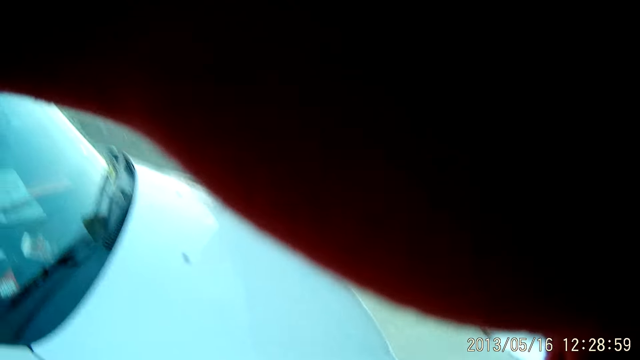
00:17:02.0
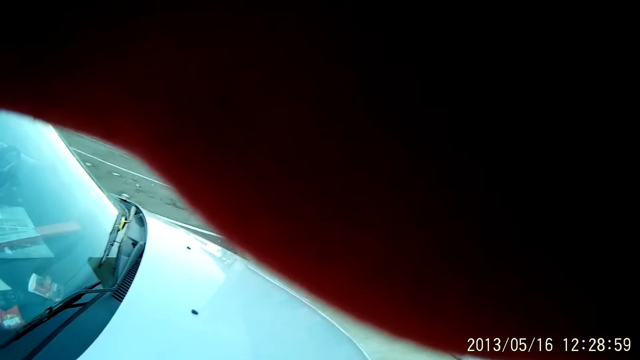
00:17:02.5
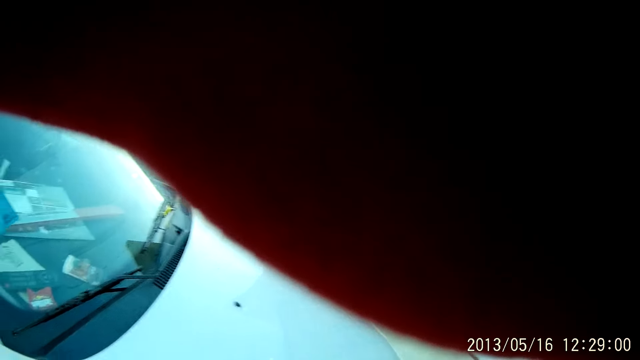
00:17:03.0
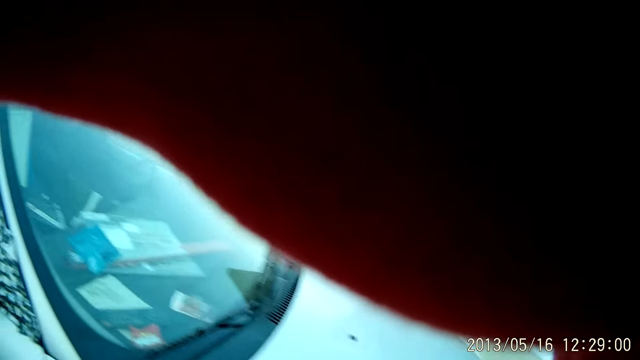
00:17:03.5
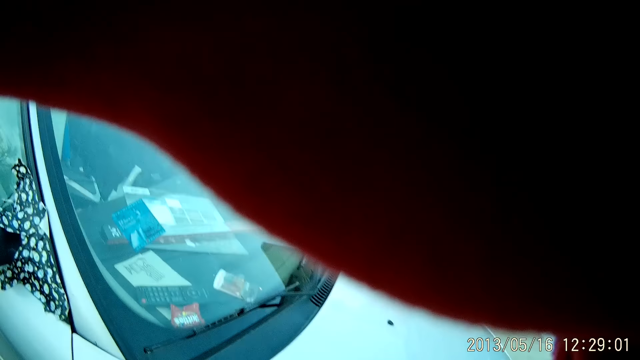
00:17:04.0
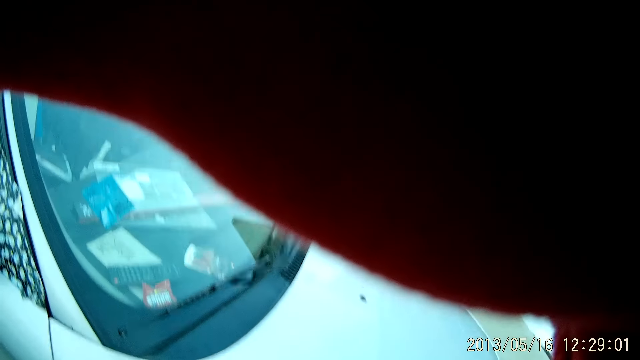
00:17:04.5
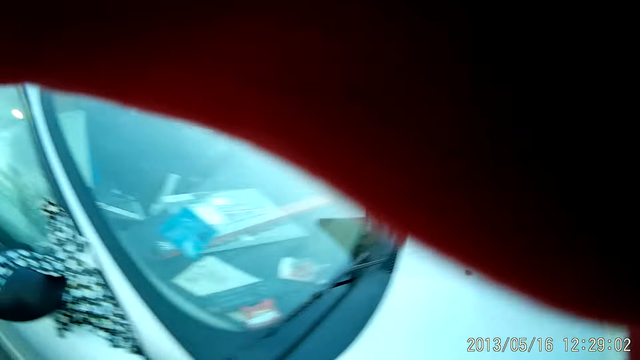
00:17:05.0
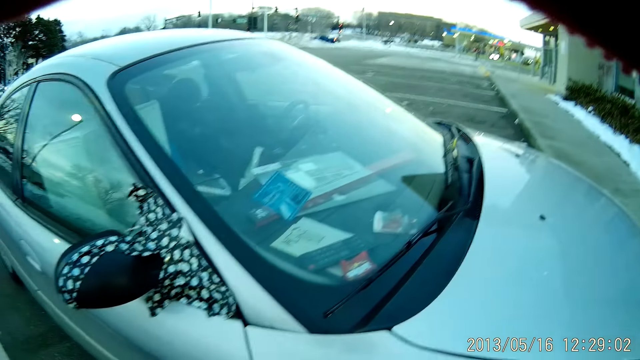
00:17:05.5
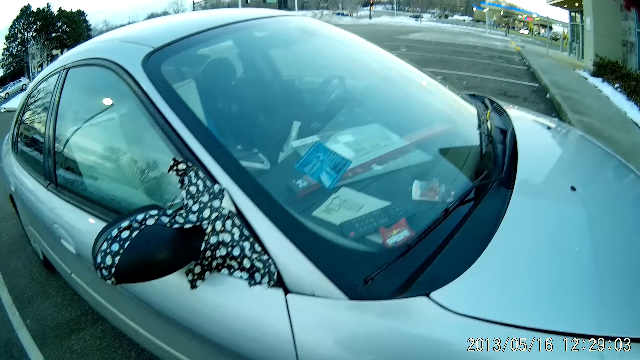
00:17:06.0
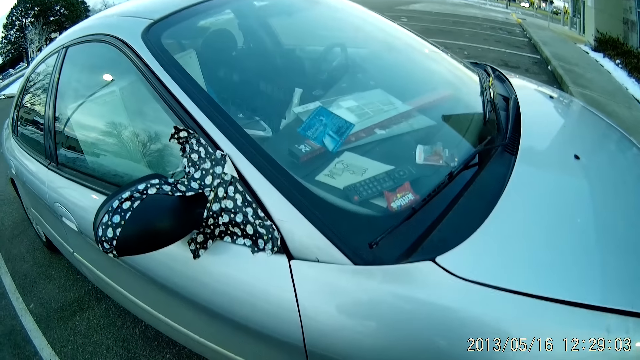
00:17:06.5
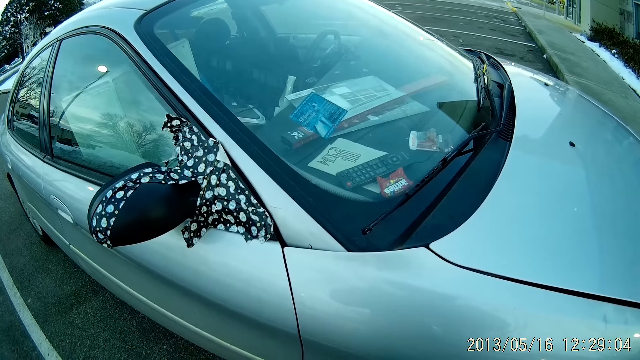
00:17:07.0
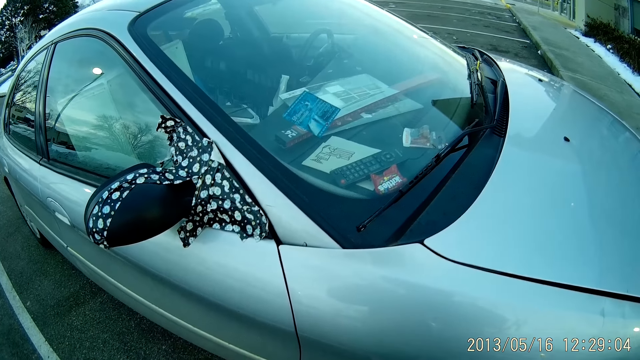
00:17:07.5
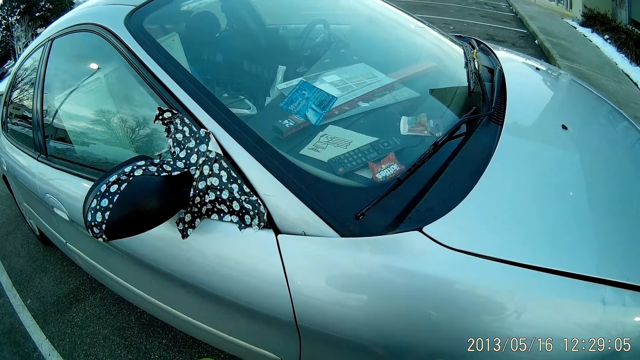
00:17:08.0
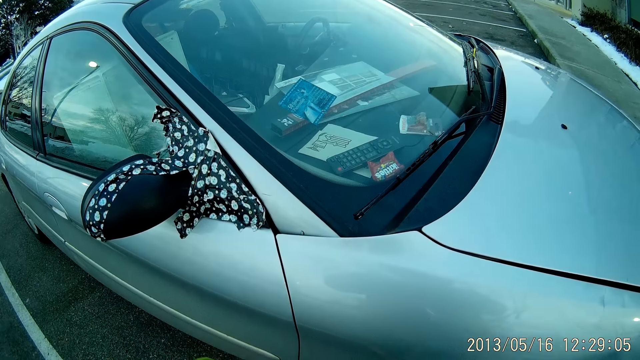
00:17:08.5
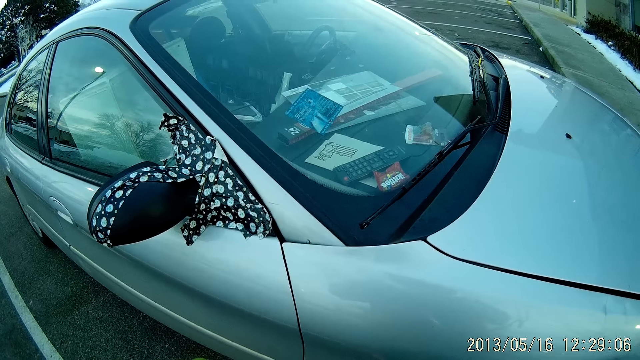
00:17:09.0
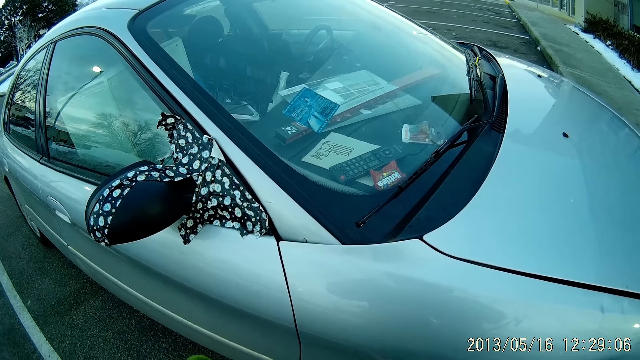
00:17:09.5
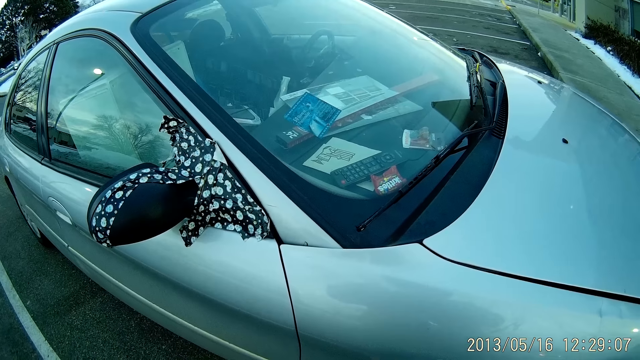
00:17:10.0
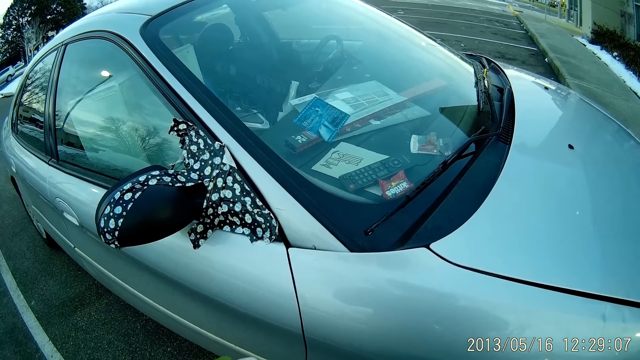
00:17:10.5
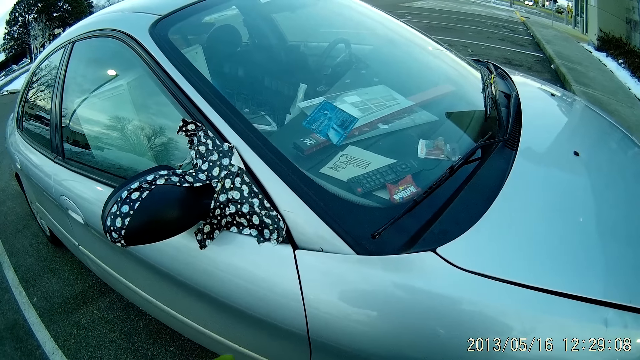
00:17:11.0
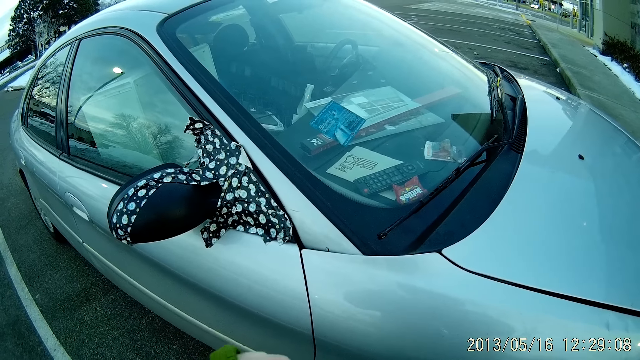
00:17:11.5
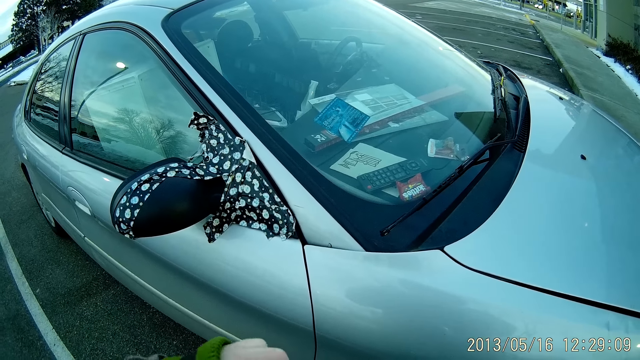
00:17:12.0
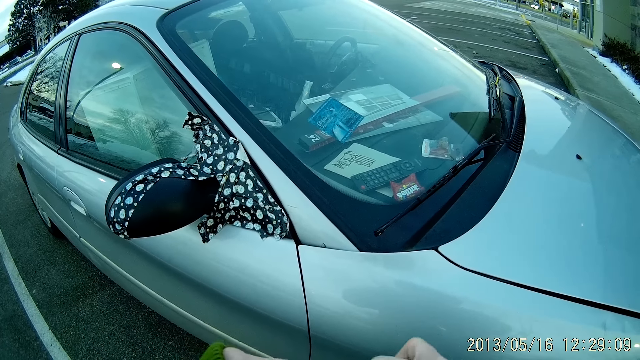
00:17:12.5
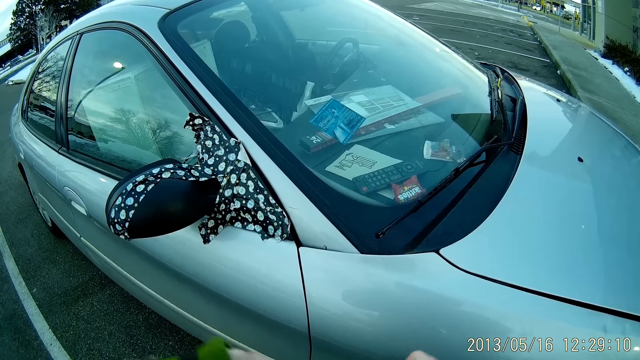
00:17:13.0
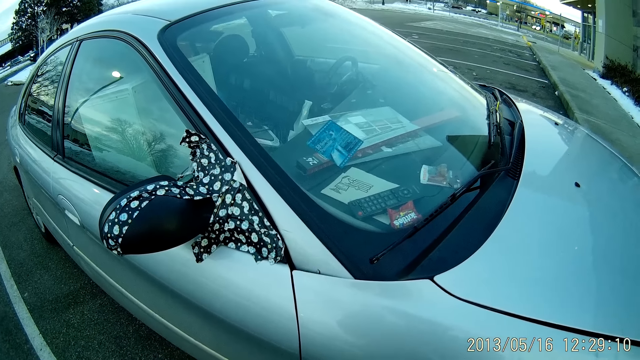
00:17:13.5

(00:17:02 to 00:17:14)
The camera wearer stares at the car.

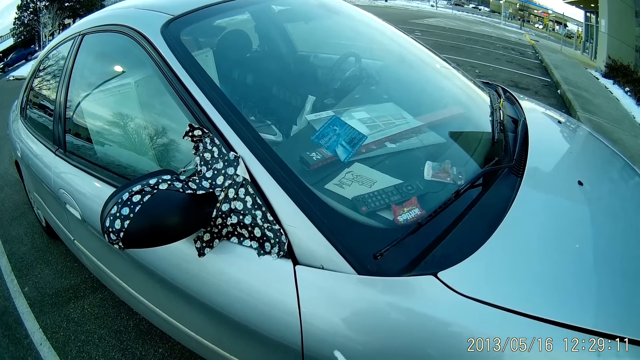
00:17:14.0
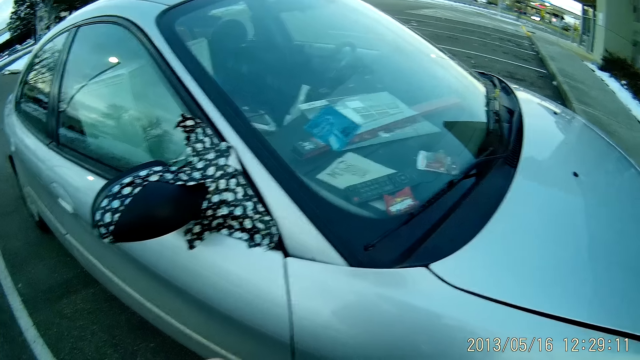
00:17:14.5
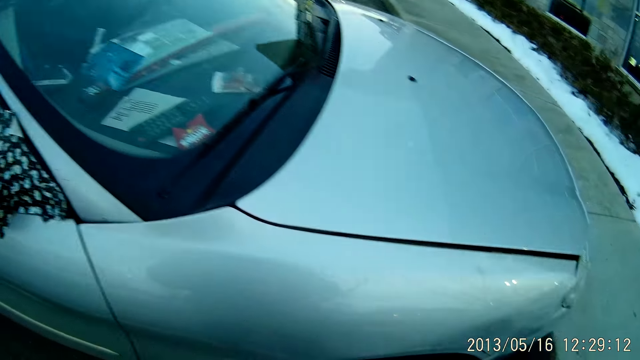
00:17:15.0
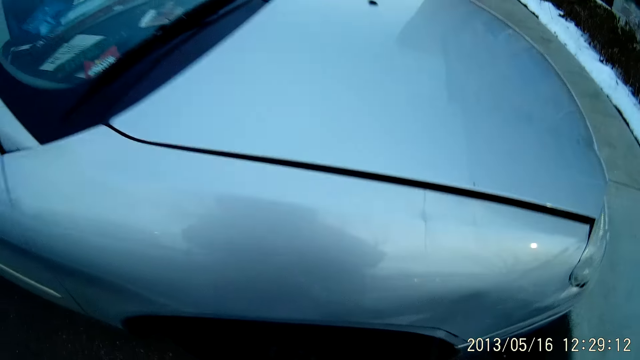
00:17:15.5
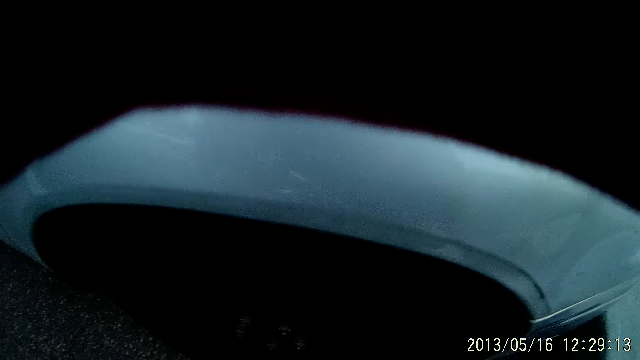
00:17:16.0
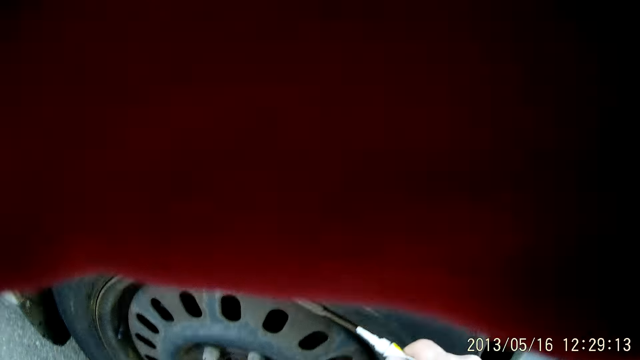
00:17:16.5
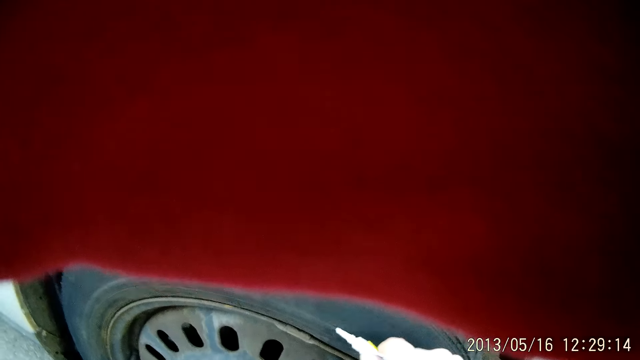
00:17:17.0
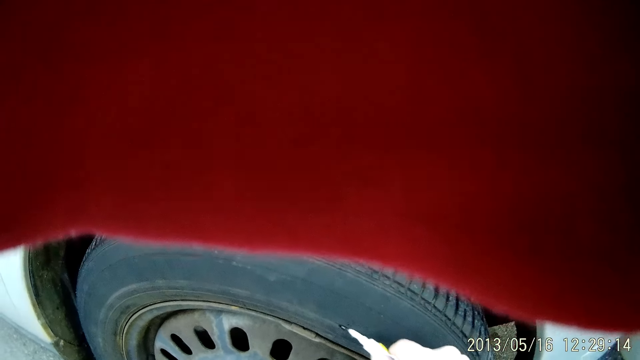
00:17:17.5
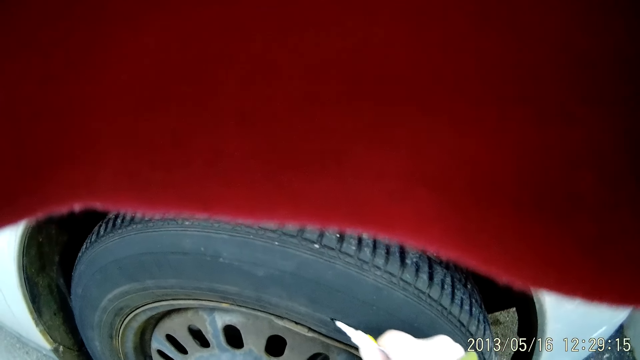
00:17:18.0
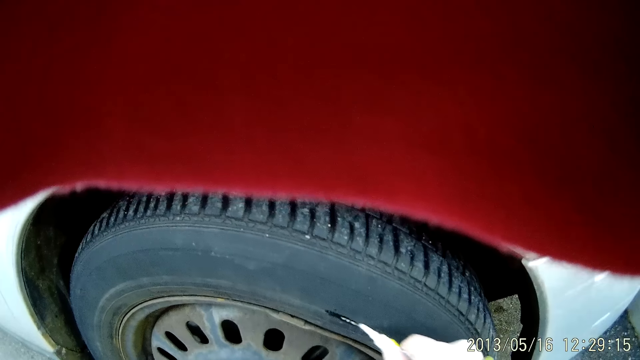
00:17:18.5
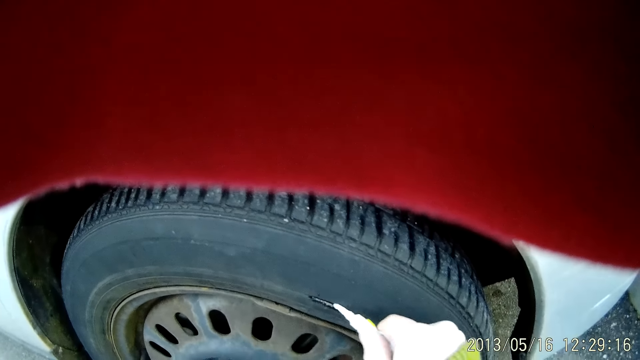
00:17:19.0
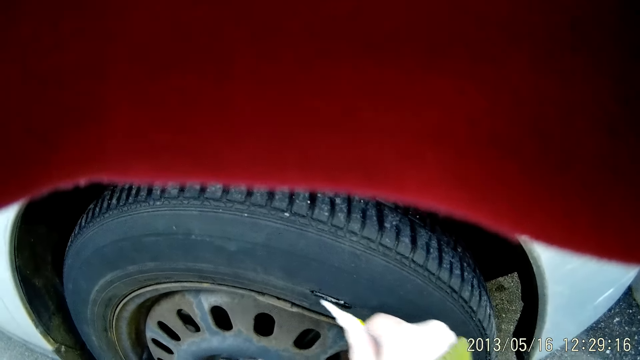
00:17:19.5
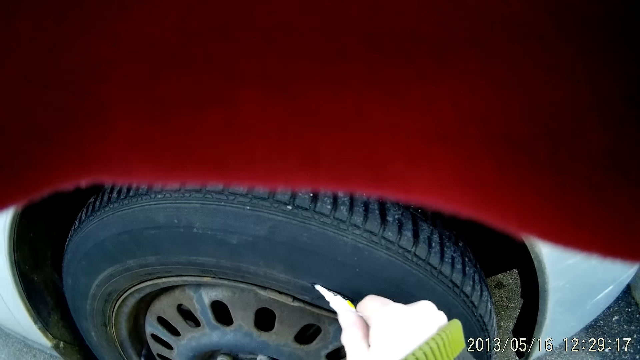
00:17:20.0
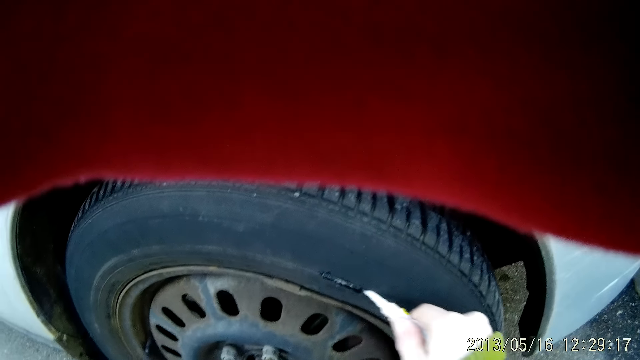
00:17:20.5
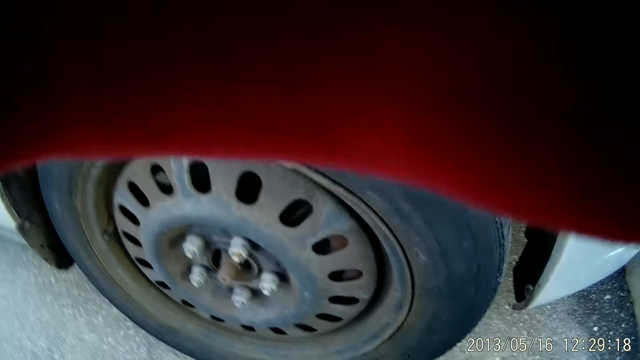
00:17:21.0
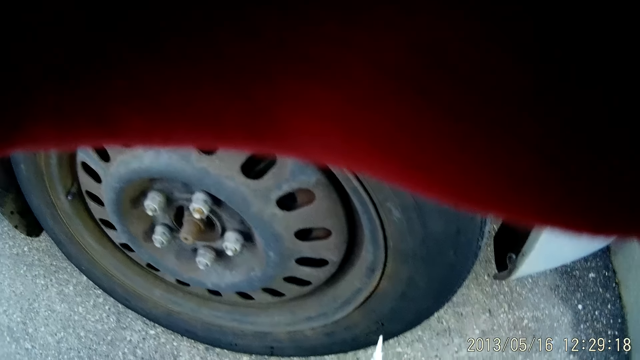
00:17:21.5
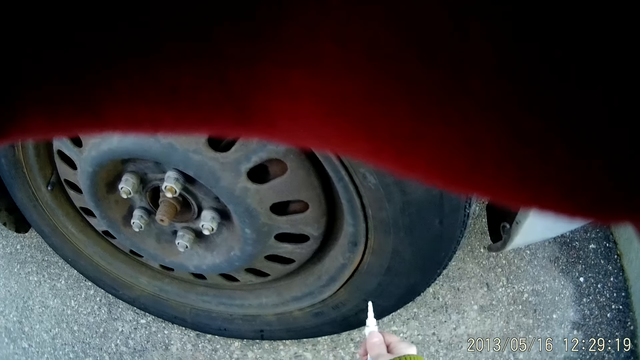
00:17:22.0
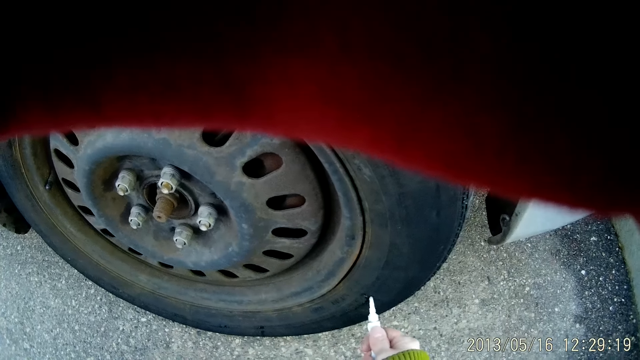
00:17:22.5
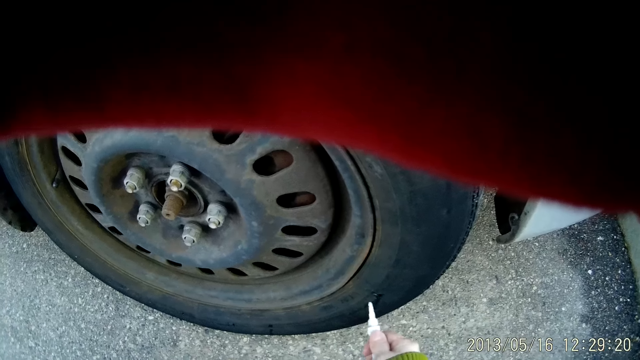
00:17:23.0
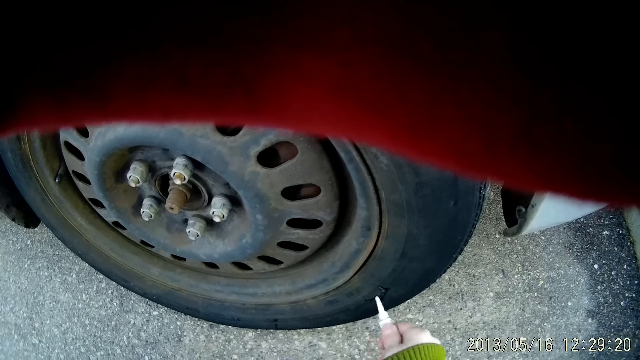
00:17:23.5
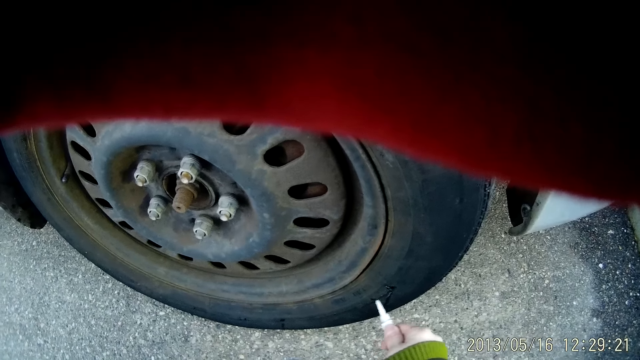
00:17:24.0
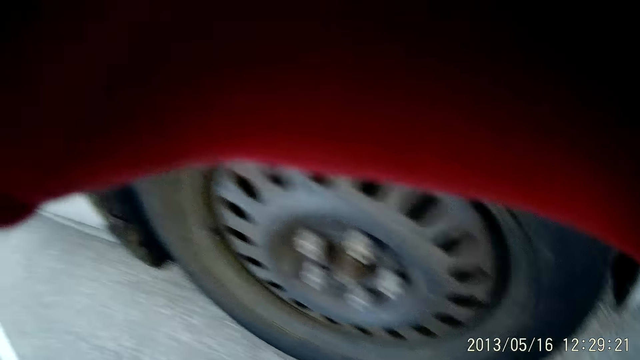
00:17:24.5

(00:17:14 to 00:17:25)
The camera wearer applies the glue on the car tire.
